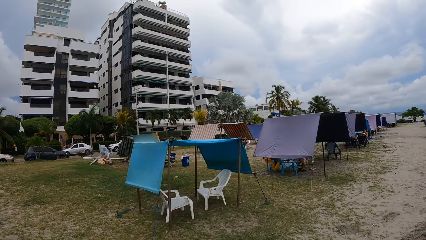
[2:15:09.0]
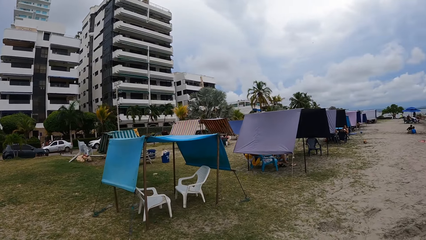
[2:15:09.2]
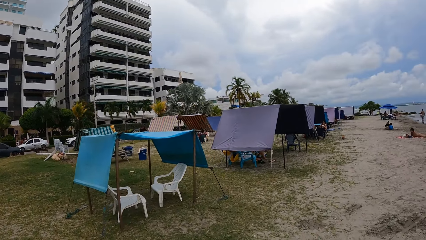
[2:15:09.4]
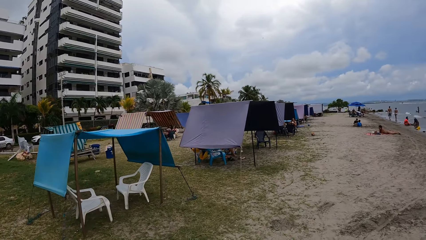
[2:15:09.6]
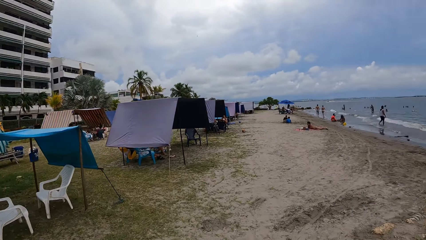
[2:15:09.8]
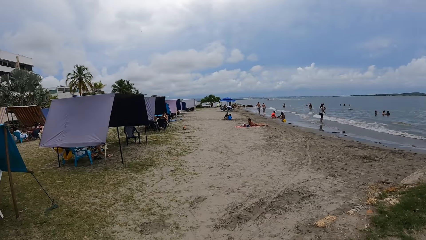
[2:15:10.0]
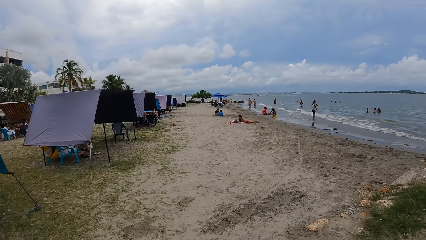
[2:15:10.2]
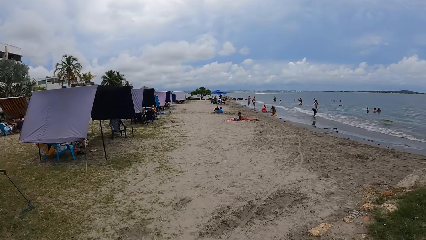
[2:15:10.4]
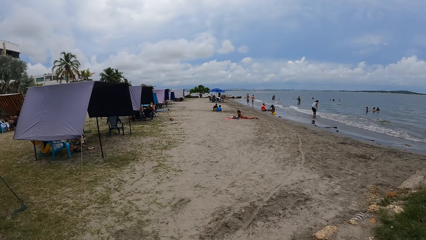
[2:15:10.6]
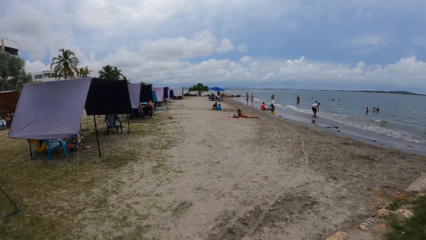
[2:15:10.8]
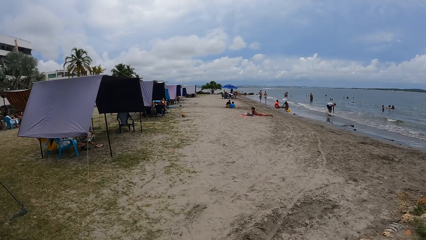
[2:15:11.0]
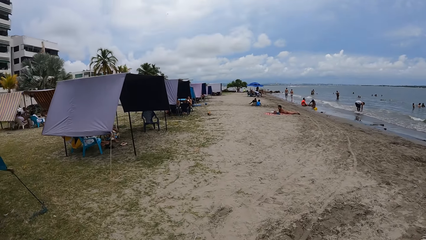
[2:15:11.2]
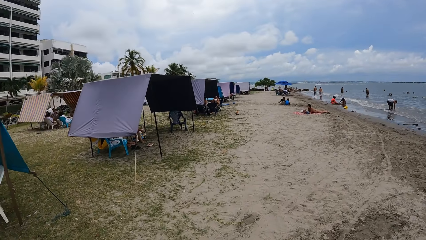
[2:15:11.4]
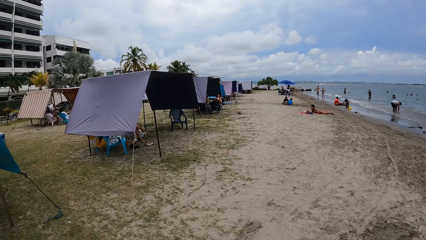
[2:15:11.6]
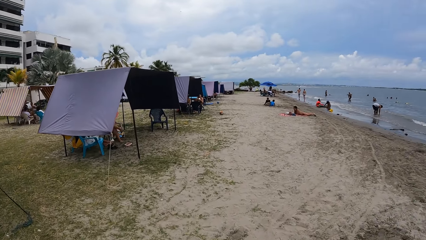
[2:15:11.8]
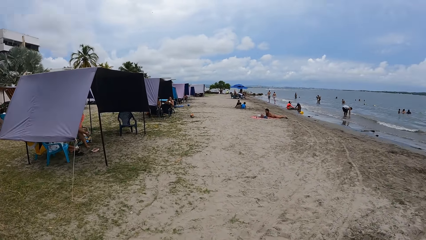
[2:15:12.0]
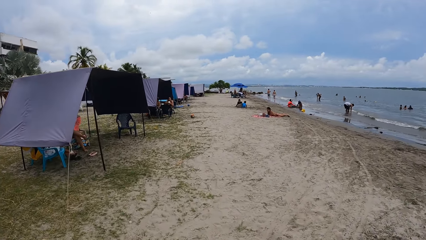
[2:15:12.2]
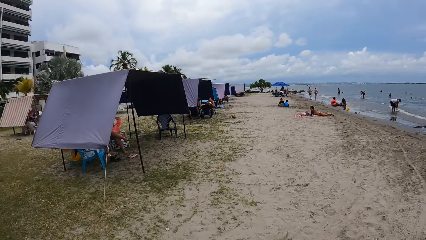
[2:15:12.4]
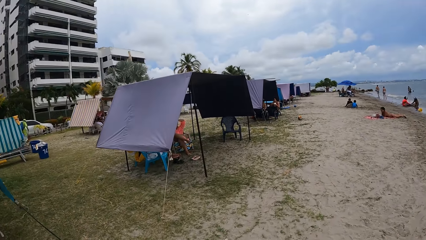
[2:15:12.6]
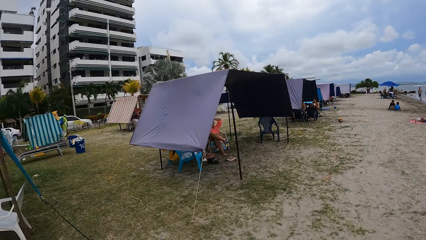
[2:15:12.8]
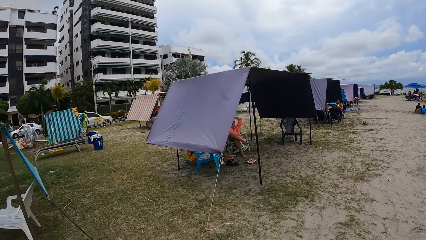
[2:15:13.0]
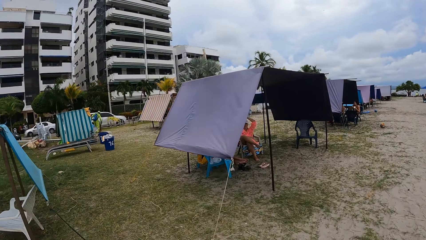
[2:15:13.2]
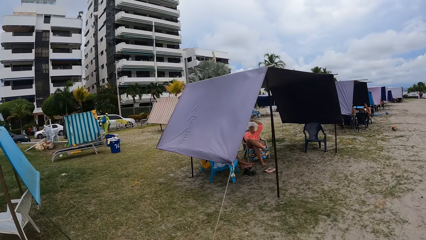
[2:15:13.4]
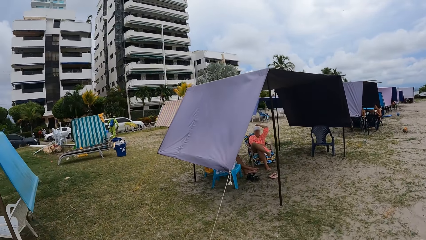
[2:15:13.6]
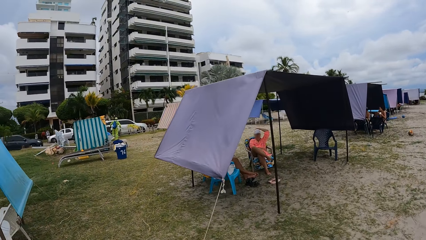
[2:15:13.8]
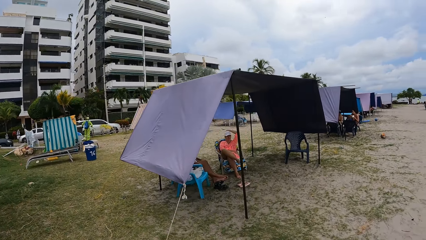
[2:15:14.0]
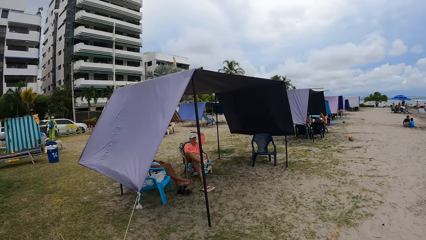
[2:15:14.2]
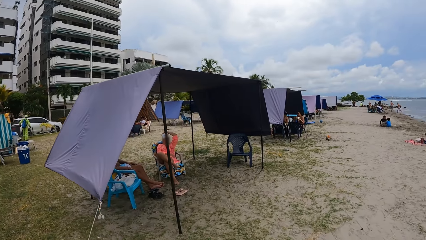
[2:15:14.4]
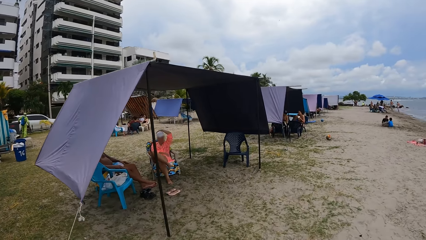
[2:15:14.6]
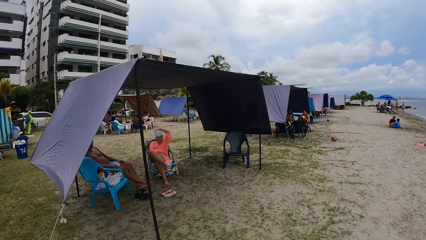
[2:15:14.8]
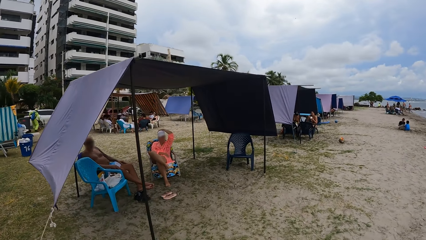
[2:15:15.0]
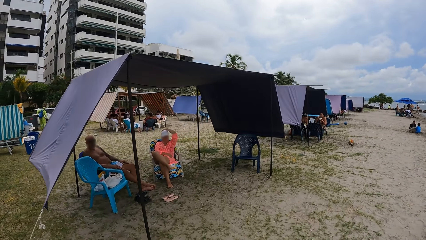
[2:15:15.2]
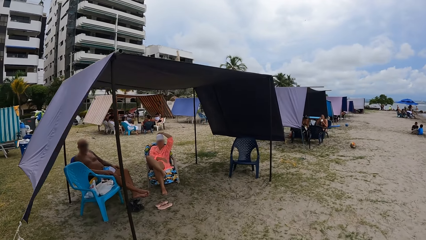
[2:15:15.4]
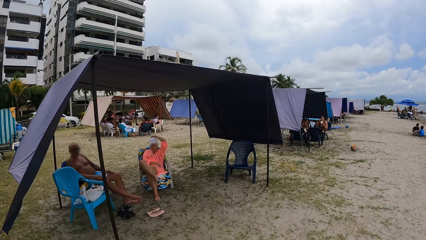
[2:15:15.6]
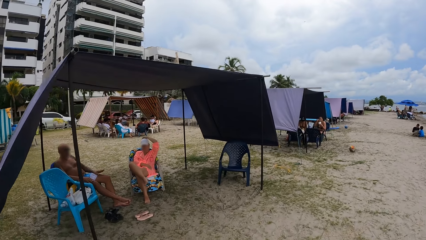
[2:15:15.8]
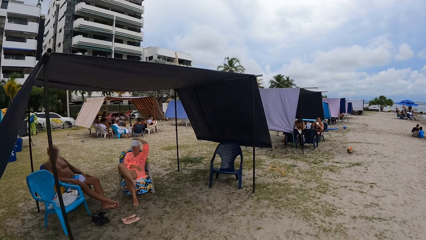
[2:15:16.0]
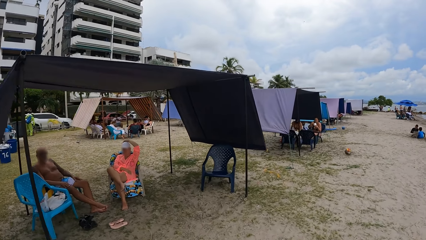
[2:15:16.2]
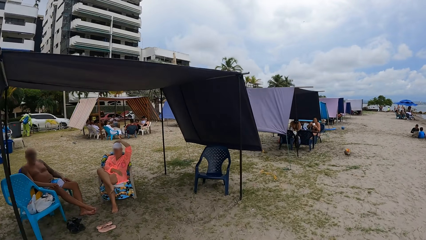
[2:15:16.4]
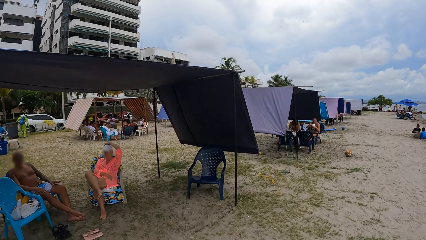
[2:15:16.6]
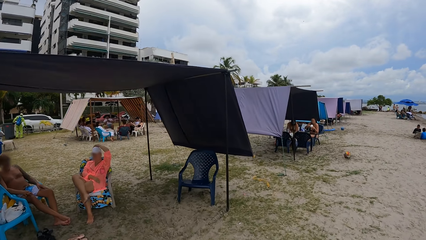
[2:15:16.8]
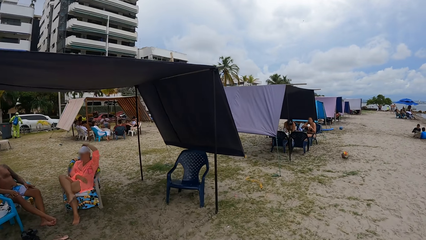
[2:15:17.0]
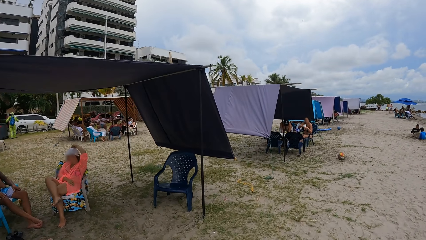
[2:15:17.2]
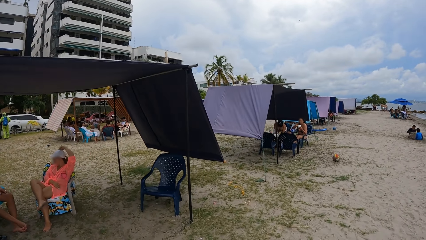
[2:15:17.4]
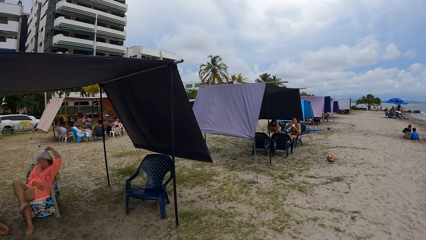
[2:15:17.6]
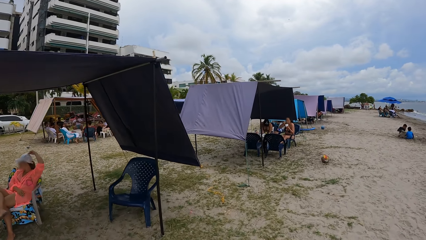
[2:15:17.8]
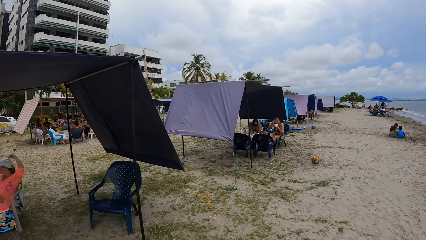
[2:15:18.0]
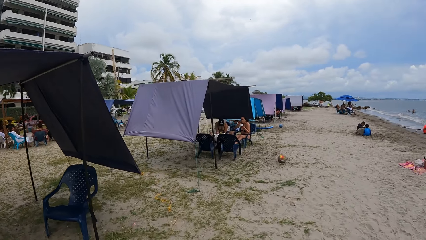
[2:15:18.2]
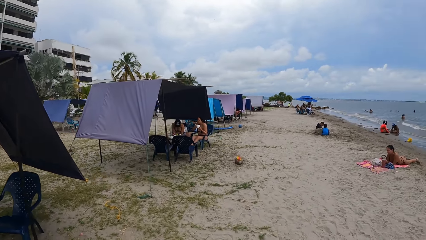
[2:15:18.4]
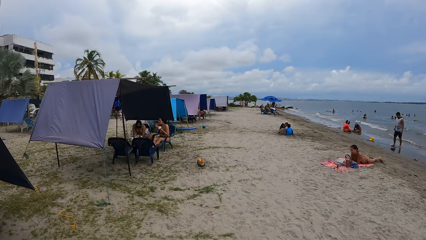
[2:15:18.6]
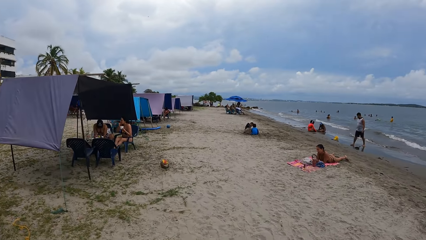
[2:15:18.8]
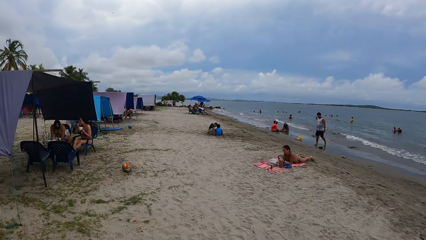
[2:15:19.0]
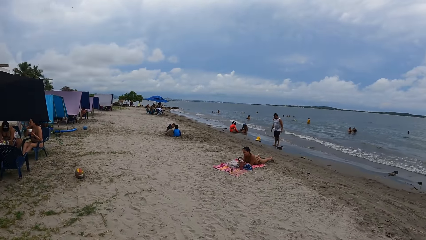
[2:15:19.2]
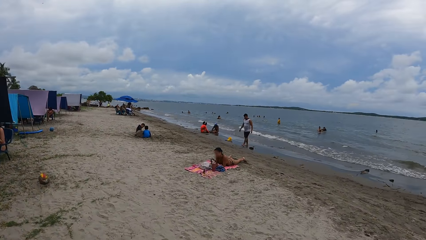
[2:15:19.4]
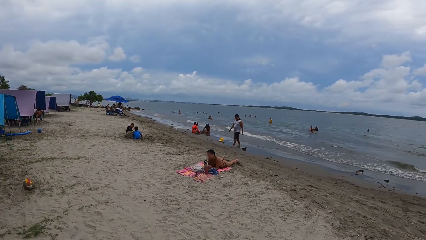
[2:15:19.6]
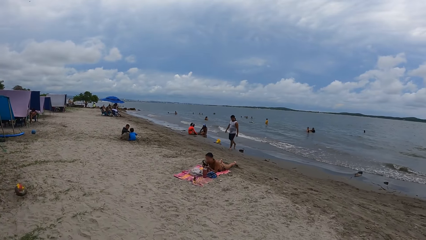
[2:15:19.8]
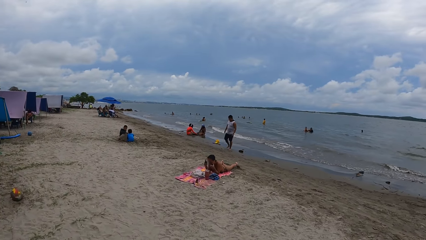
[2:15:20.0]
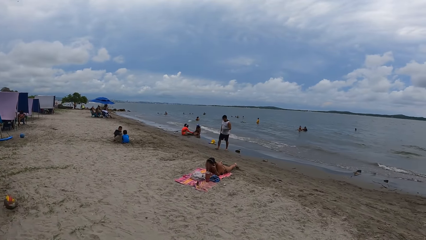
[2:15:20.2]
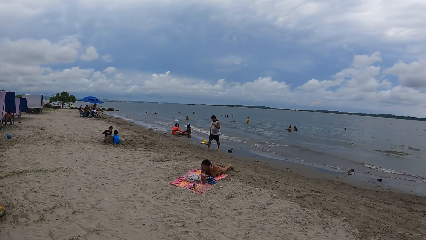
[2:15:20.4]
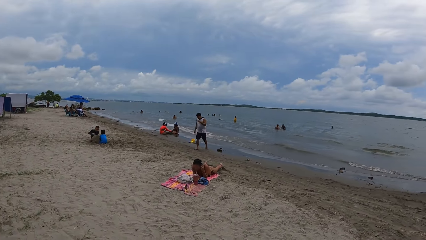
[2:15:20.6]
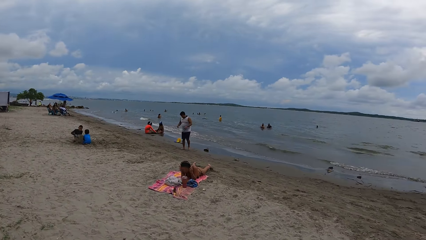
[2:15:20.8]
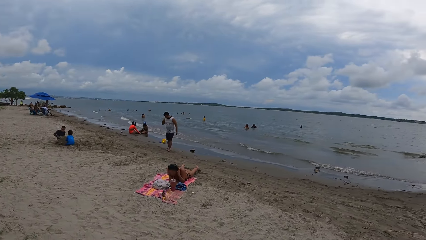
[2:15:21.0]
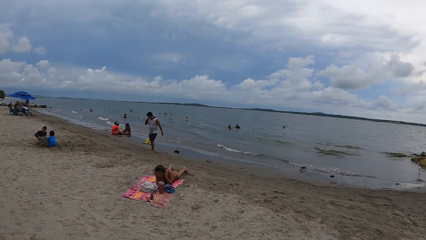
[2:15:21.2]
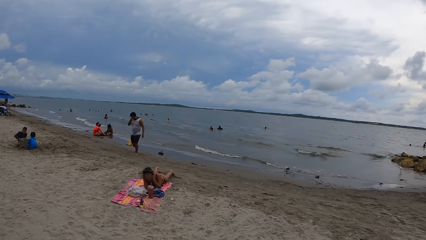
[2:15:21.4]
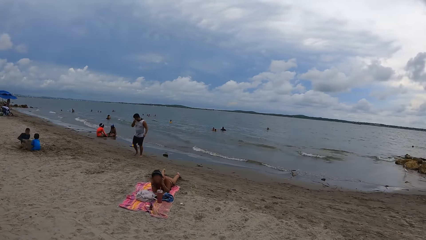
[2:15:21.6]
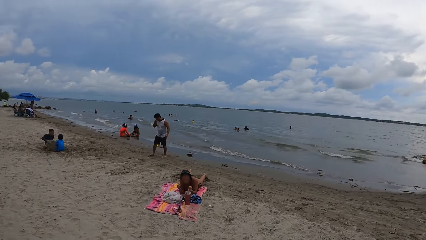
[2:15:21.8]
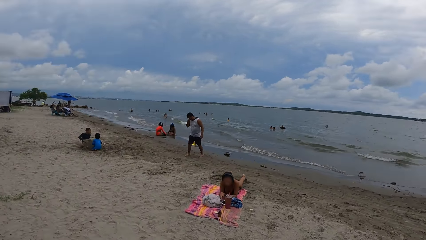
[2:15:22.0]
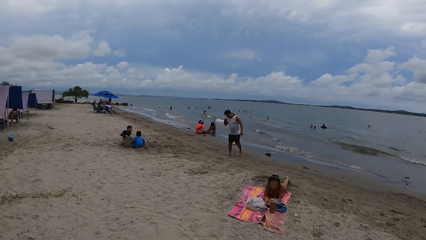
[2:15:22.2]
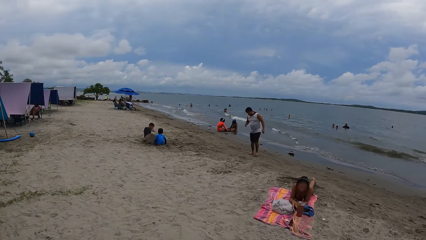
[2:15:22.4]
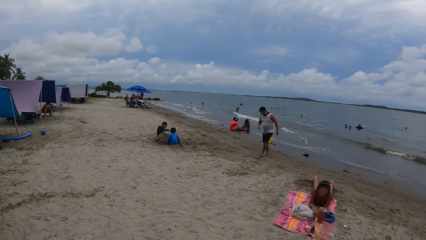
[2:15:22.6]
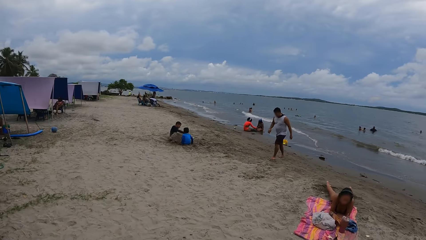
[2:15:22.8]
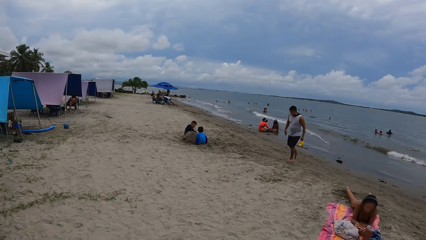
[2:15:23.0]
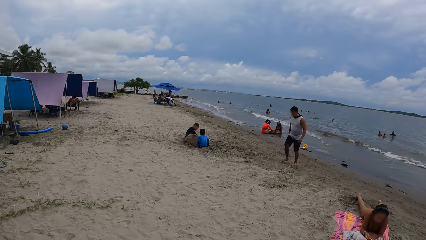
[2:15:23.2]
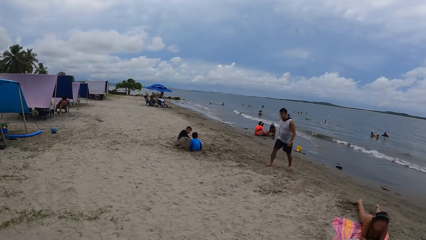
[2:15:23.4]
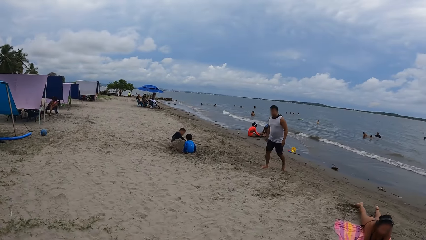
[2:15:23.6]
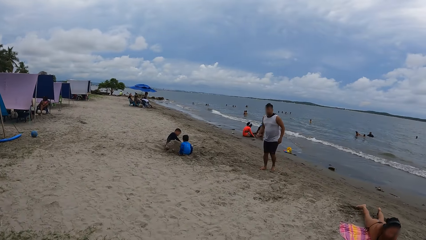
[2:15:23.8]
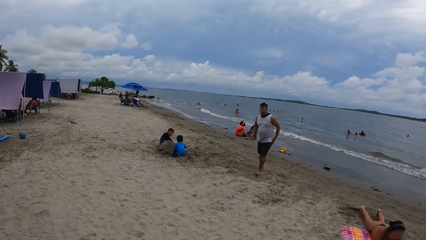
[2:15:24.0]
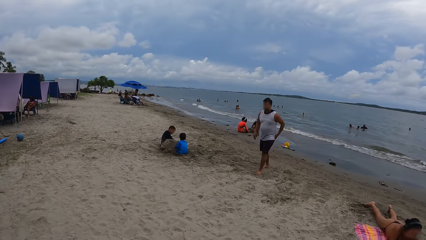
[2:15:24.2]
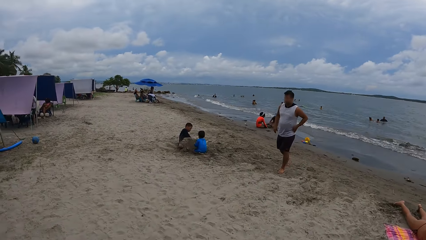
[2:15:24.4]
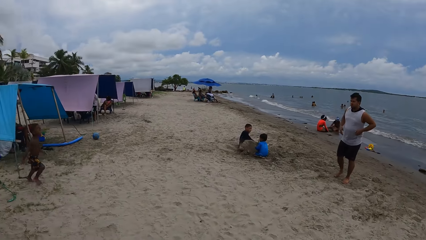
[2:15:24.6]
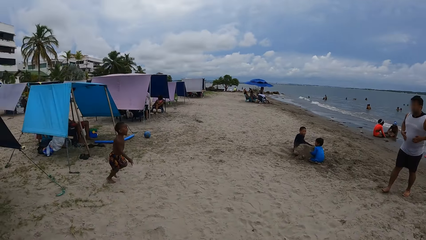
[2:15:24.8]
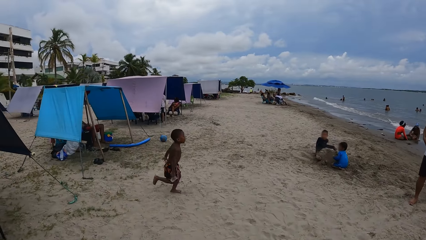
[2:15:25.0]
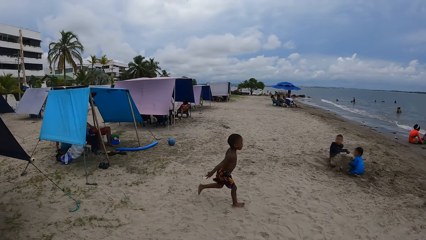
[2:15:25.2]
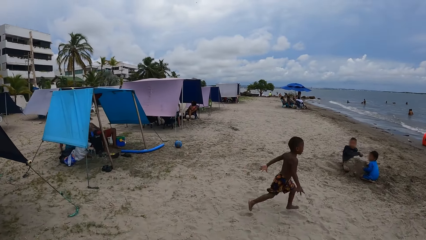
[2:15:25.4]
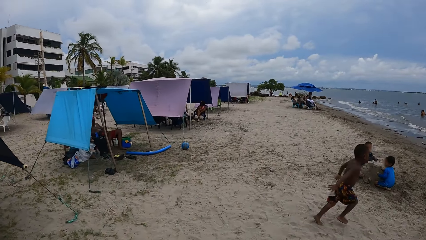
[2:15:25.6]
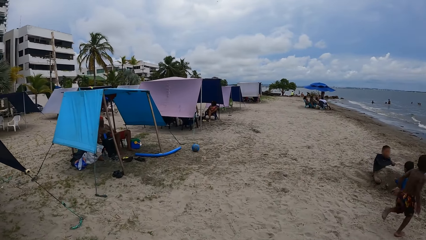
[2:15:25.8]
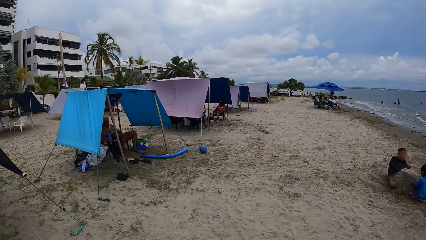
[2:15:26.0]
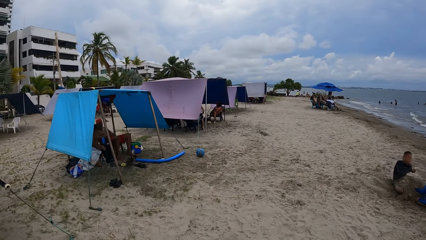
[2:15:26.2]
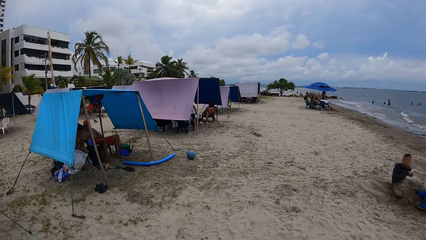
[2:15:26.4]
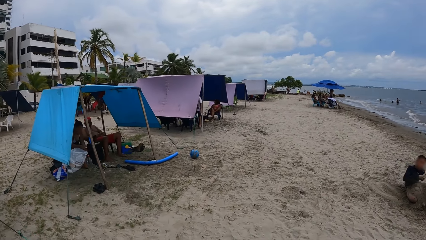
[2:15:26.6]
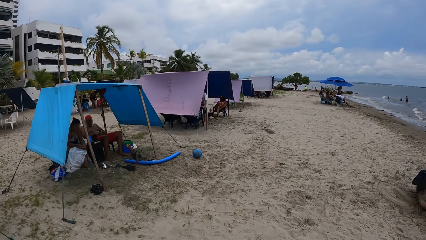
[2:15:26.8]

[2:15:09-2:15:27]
The camera wearer looks right. They look forward. They look left.
